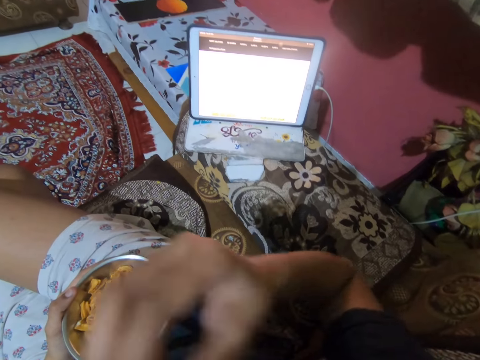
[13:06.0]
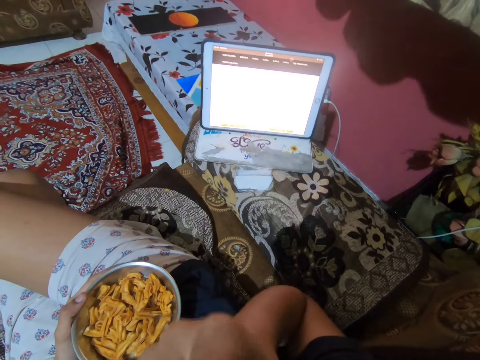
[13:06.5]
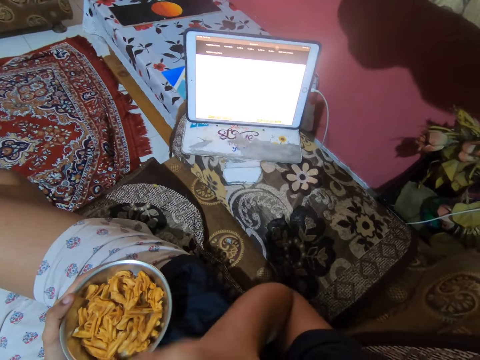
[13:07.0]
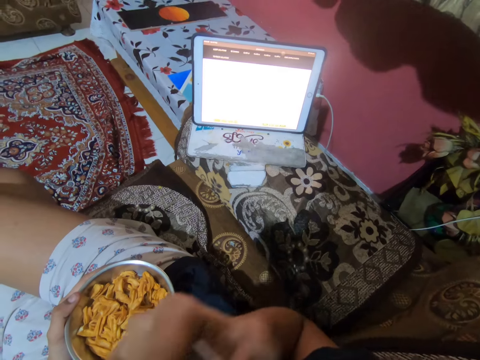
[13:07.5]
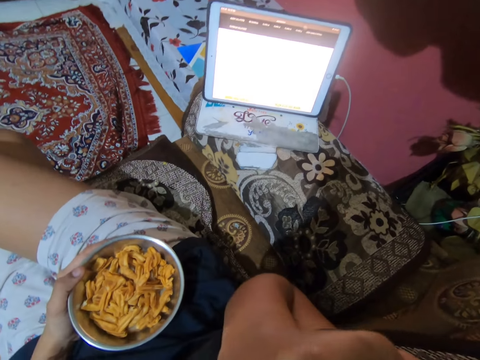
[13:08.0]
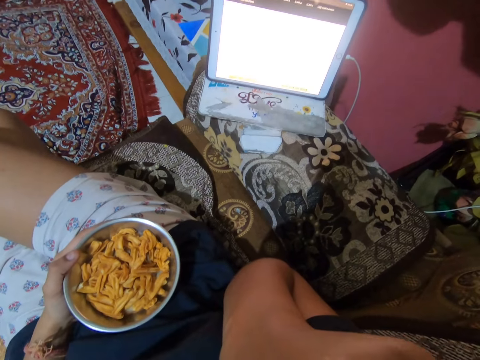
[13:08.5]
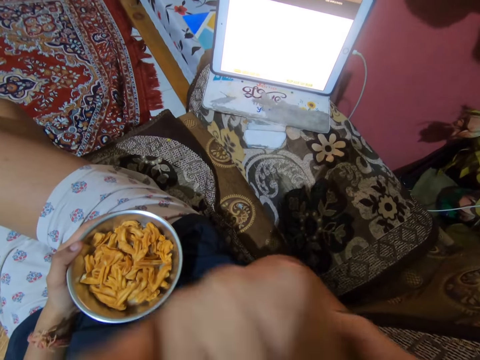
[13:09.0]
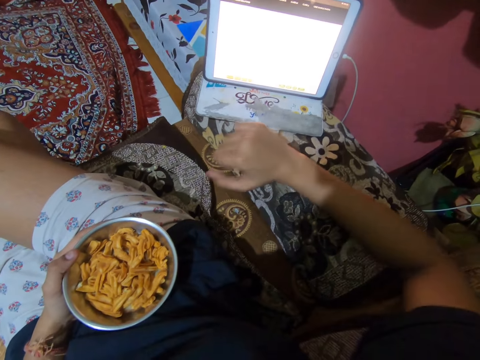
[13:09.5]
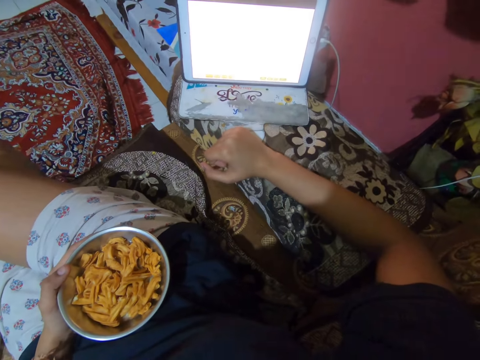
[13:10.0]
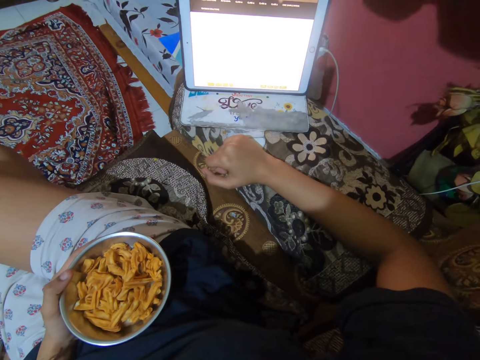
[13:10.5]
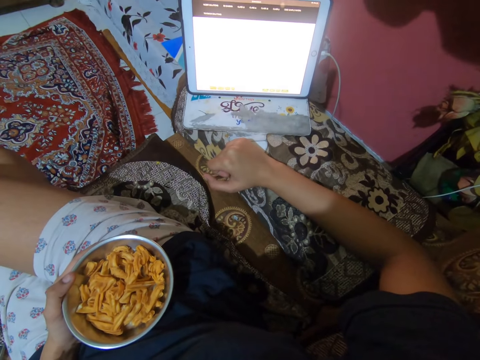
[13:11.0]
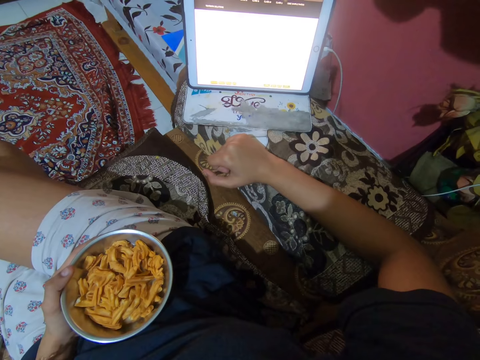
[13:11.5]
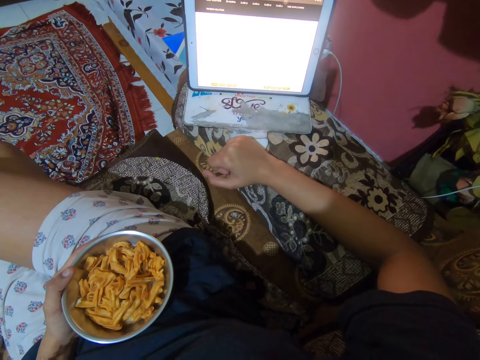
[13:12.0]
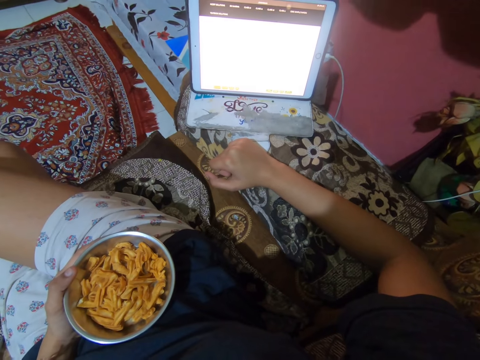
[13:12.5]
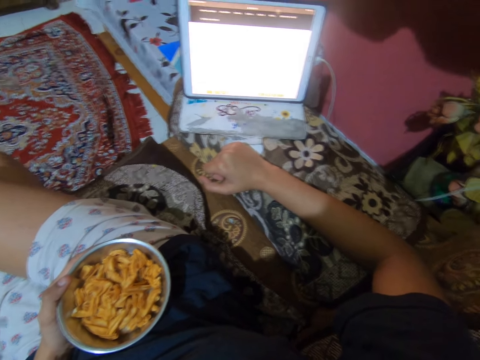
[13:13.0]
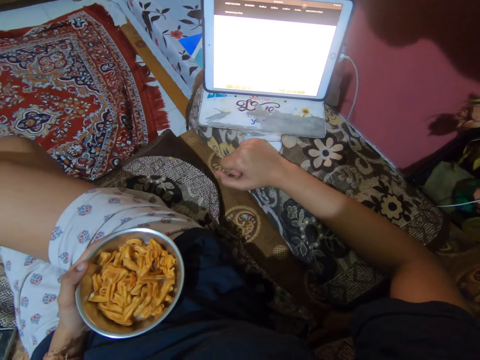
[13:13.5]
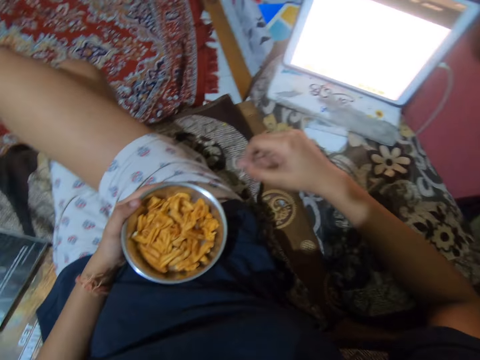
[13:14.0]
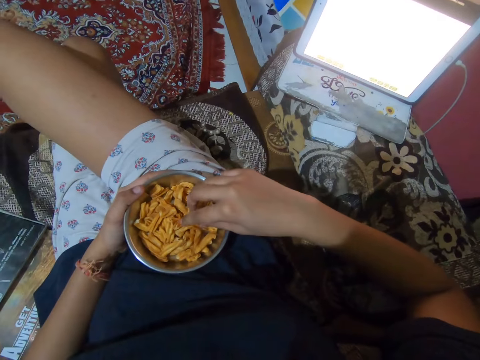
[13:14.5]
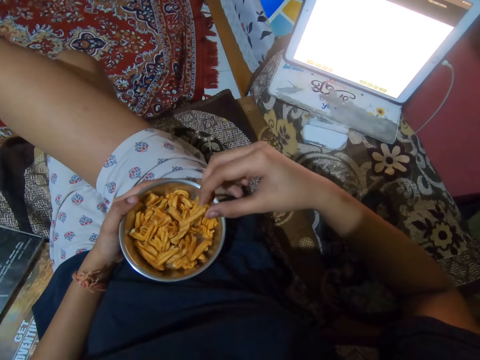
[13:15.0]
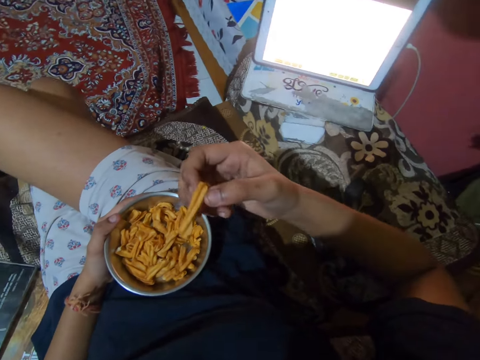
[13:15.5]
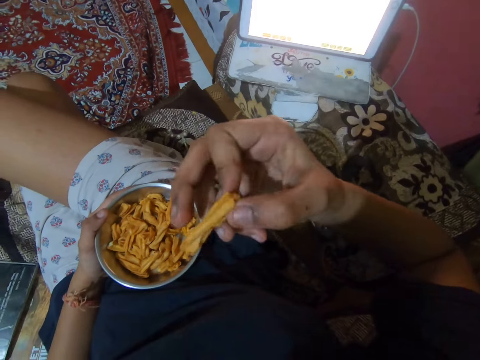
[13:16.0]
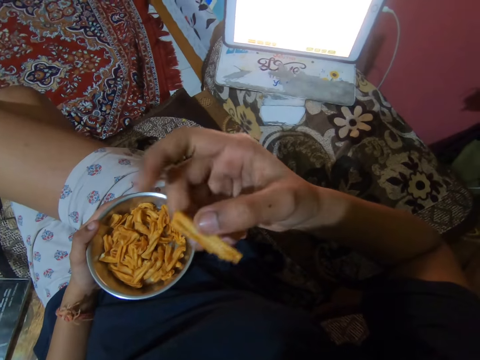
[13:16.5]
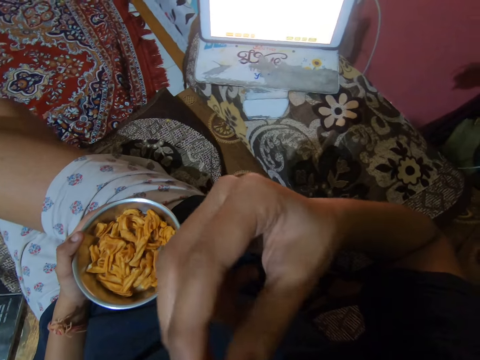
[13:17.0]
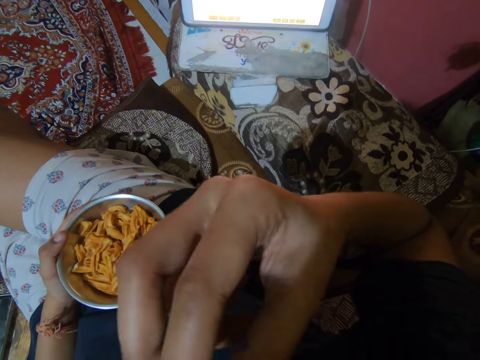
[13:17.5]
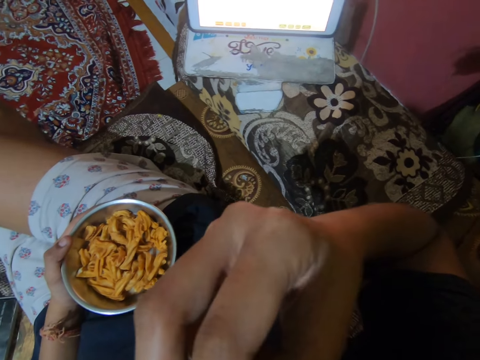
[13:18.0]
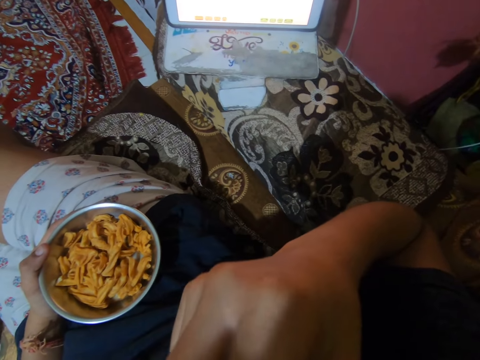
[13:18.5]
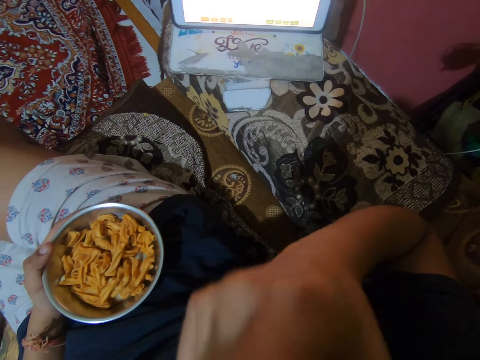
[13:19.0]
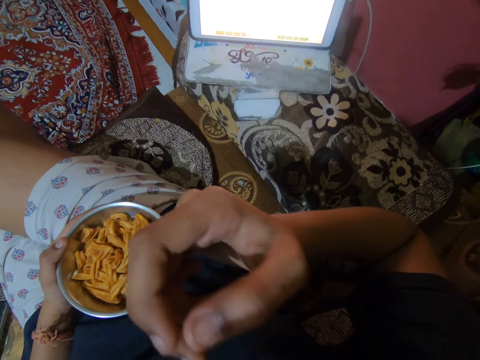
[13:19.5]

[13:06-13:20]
The camera wearer dips her hand in the bowl. She puts the chips in her mouth. She rests her right hand on the sofa handle. She looks at the tablet. She takes chips from the metal bowl with her right hand. She puts the chips in her mouth.

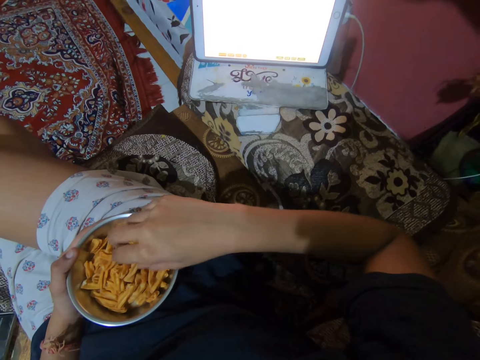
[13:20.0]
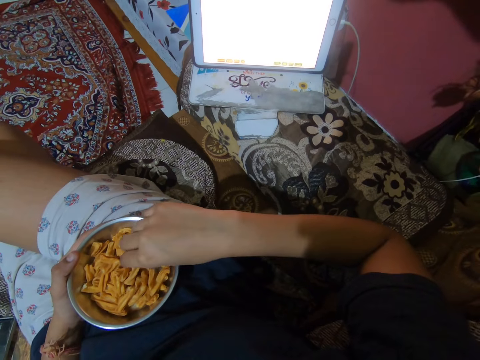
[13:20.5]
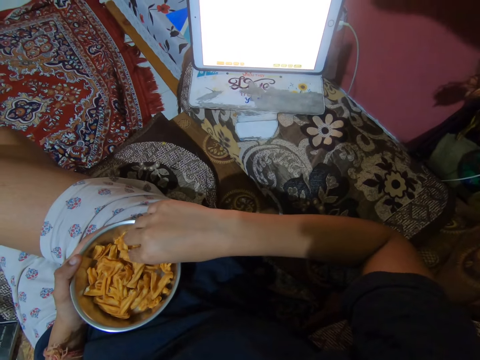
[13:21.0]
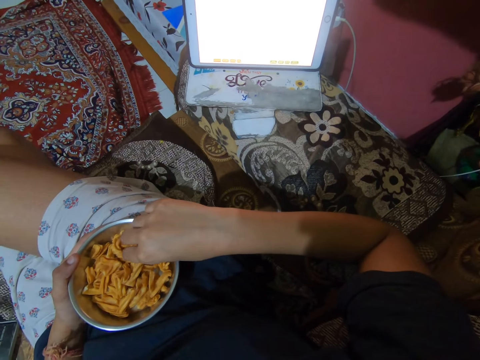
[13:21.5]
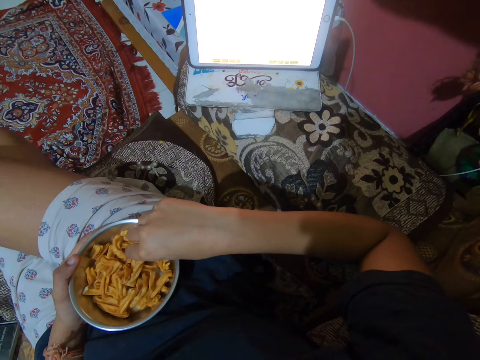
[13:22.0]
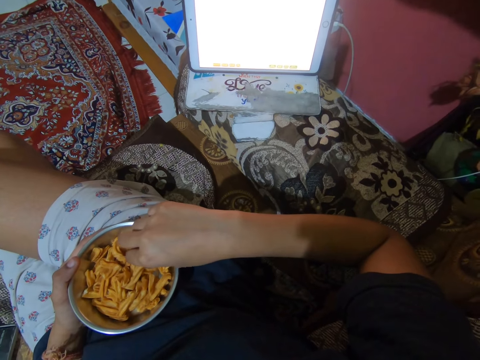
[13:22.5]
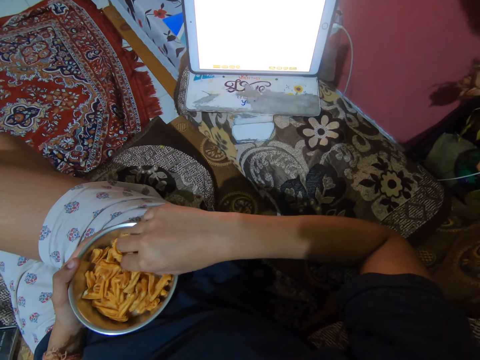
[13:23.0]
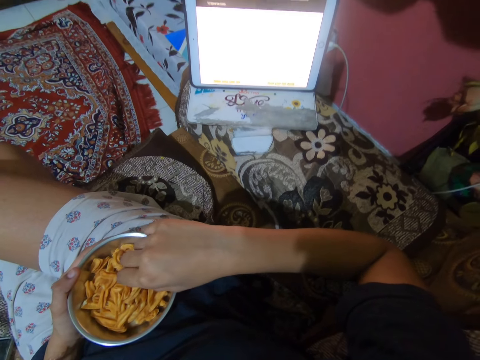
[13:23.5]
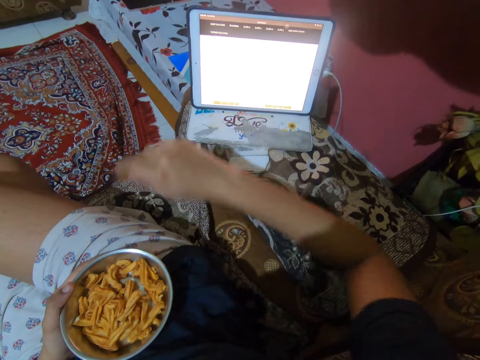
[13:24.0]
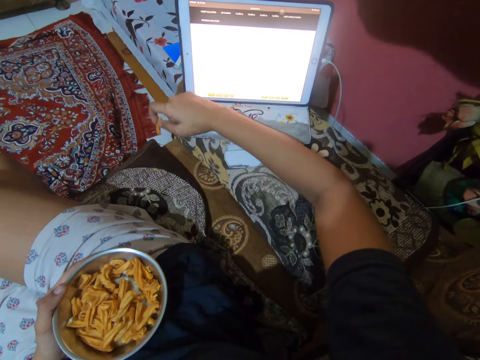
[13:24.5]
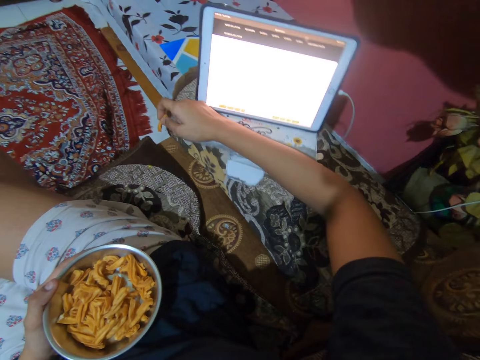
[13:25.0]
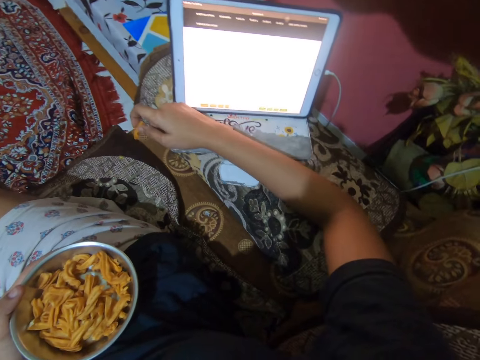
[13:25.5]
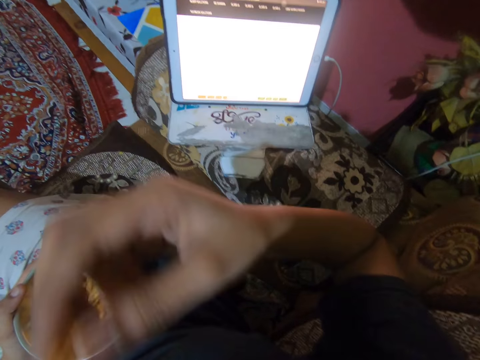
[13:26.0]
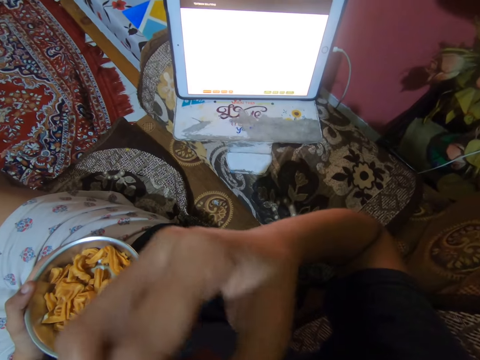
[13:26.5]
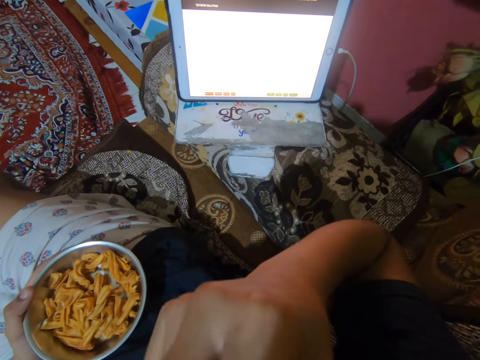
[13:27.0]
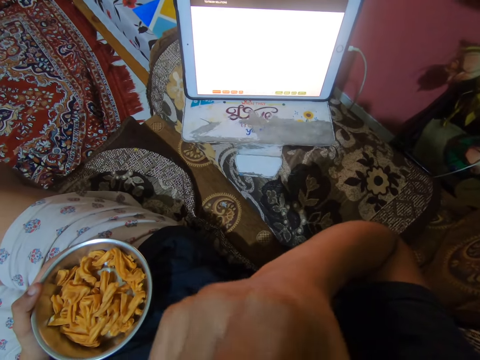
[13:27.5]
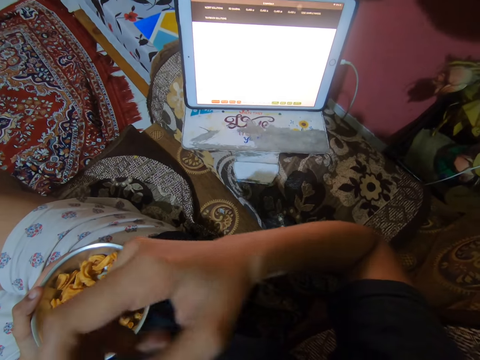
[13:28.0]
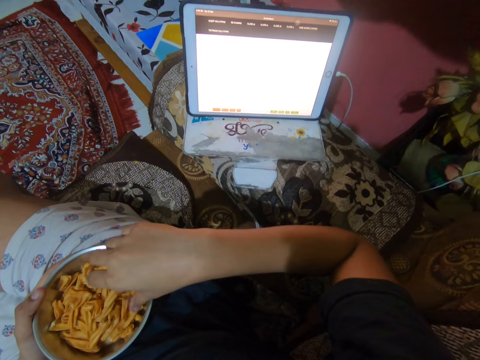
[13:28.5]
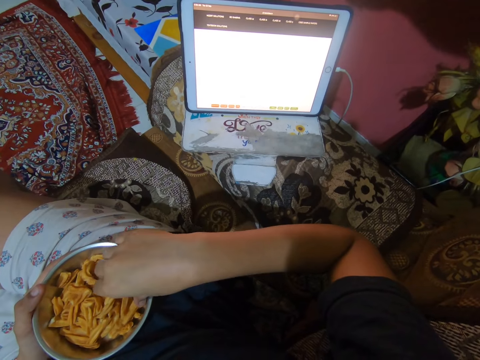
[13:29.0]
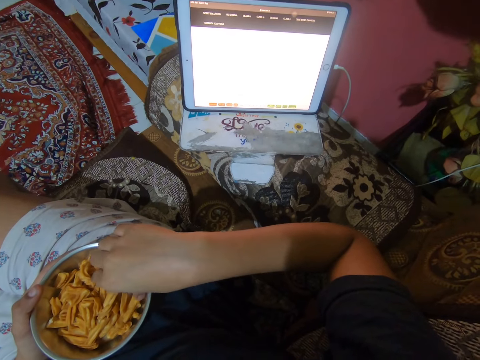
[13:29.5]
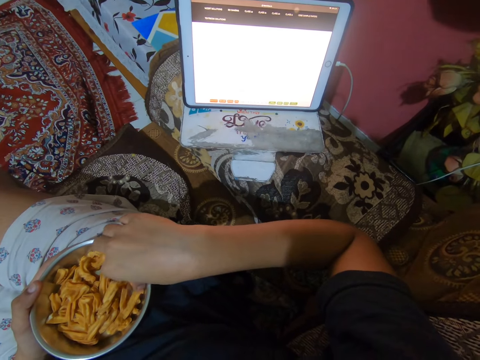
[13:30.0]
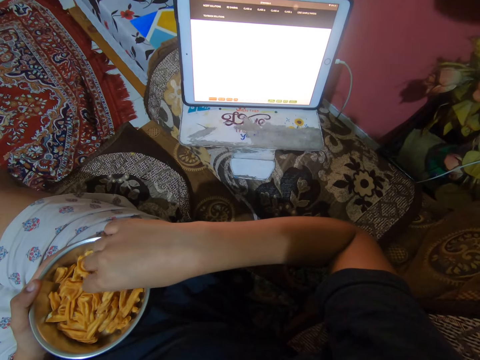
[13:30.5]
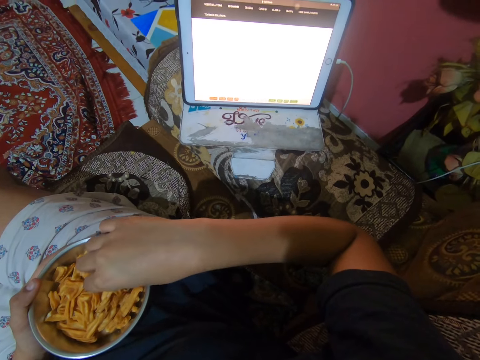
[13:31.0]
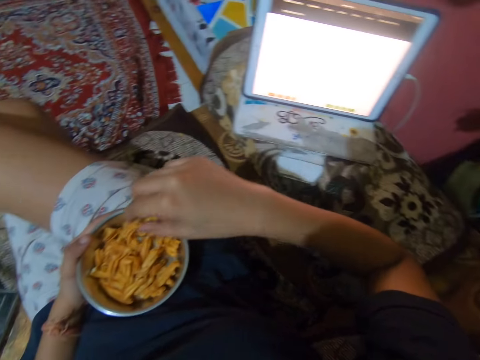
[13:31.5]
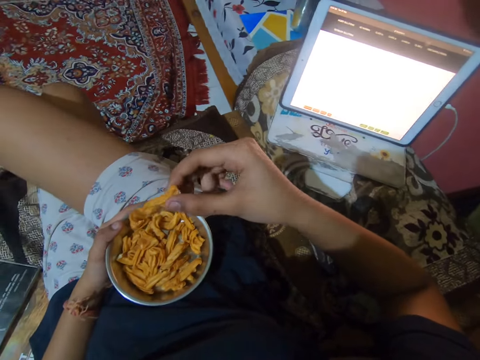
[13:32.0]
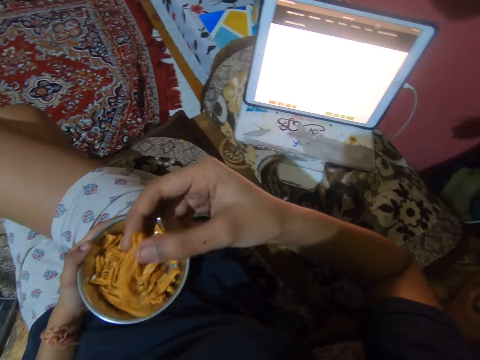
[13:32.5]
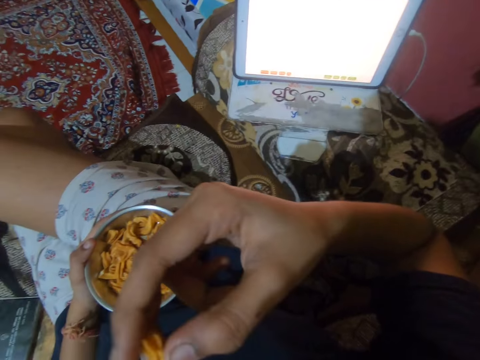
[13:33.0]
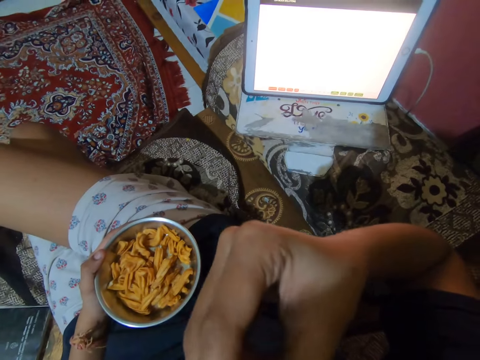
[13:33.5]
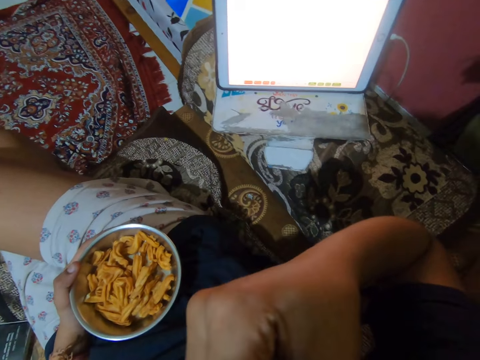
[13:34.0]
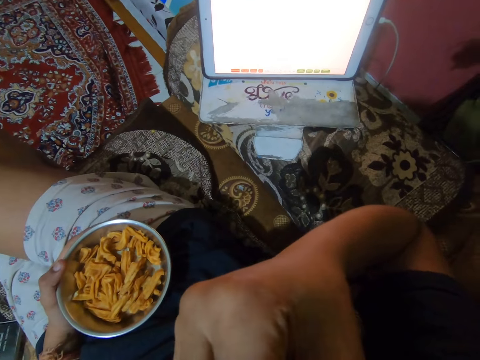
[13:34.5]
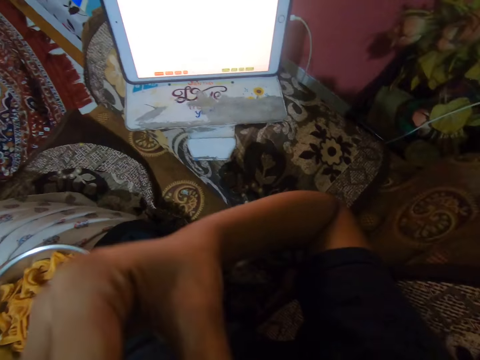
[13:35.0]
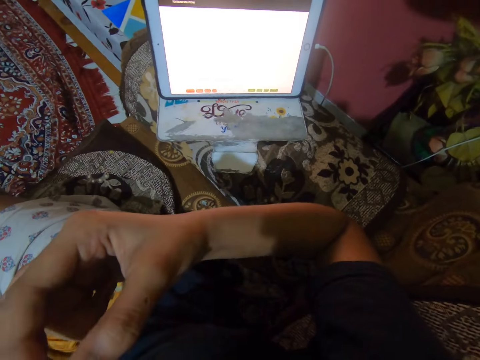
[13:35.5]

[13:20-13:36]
The camera wearer takes chips from the metal bowl with her right hand. She looks at the tablet. She dips her hand in the bowl. She picks something from the bowl. She rests her right hand on the sofa handle. She holds the tablet. She moves the iPad forward with her right hand on the chair. She puts the chips in her mouth. She takes chips from the metal bowl with her right hand. She dips her hand in the bowl. She puts the chips in her mouth.
